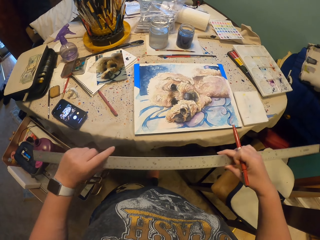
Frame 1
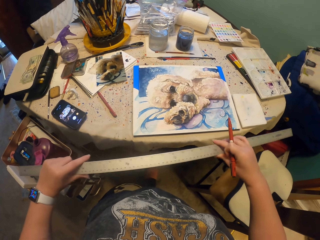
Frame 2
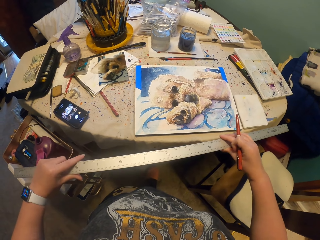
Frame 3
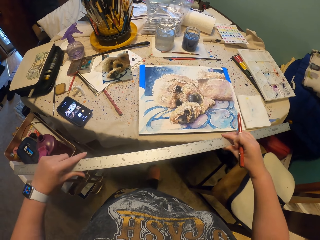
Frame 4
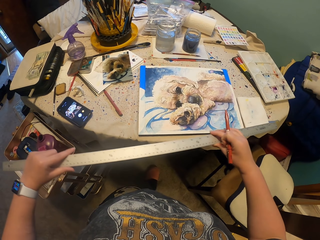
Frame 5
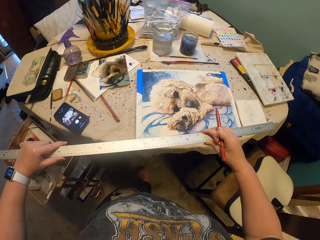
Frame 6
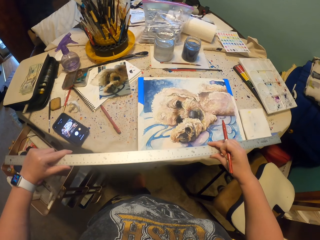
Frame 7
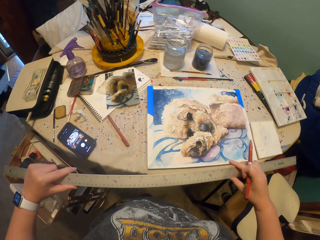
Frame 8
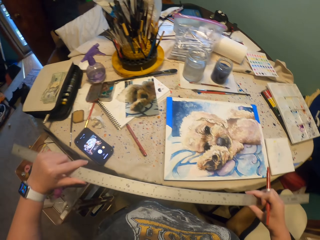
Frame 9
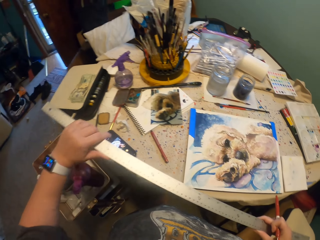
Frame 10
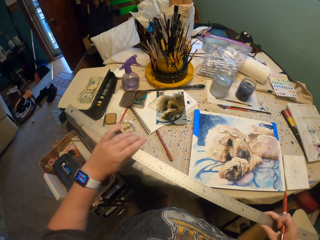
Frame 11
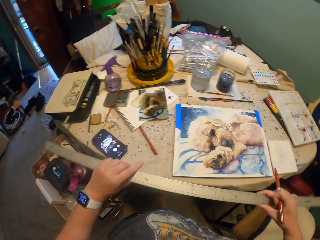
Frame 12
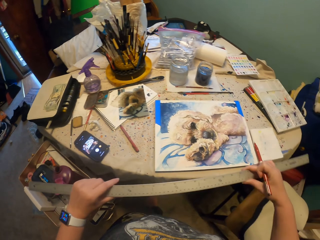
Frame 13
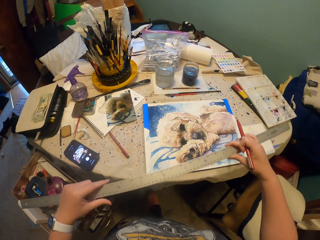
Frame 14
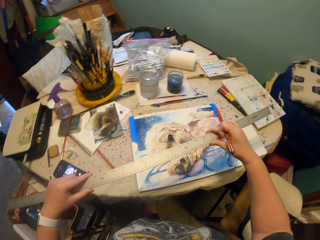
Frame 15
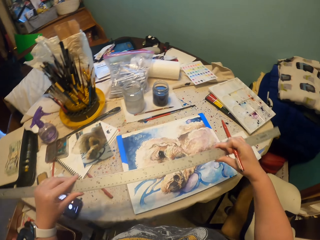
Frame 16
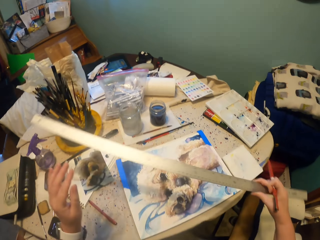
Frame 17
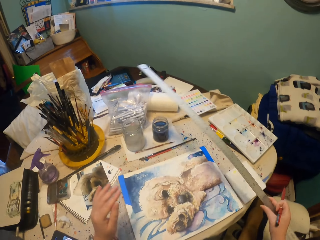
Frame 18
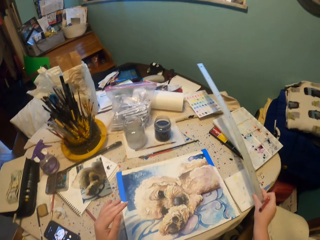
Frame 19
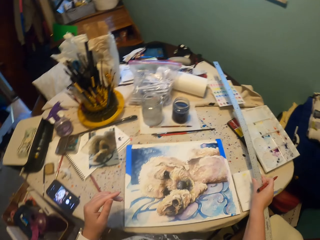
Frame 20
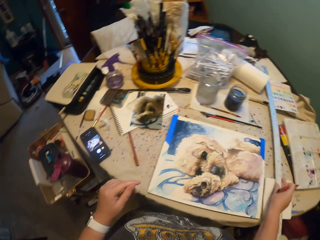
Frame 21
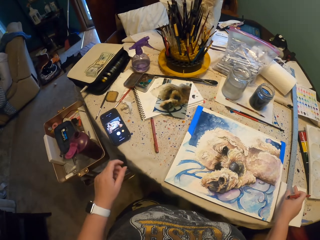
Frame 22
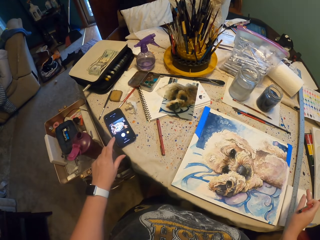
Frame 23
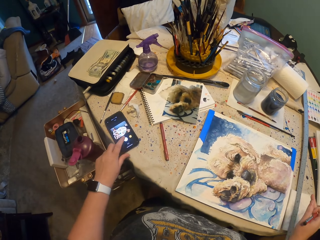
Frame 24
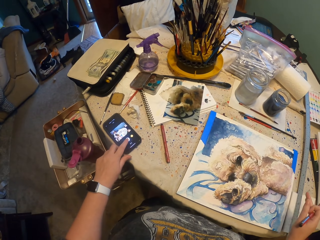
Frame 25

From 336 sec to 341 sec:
The camera wearer holds a ruler. They put the ruler on the table. They drop the ruler.
